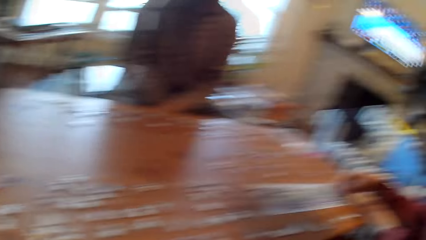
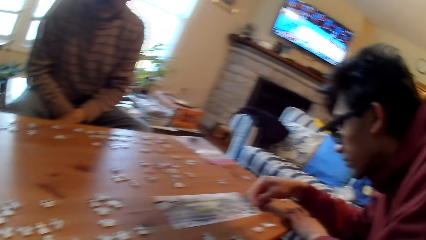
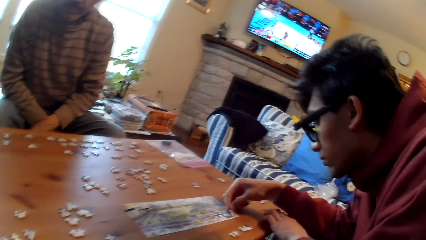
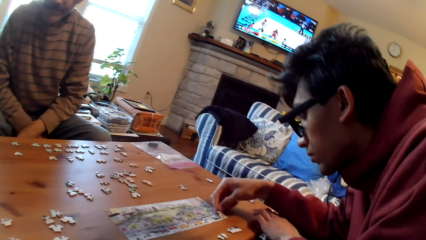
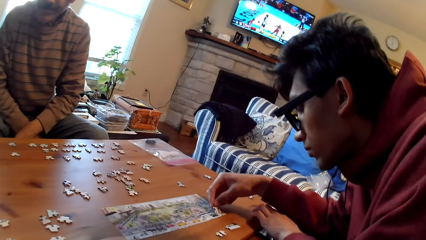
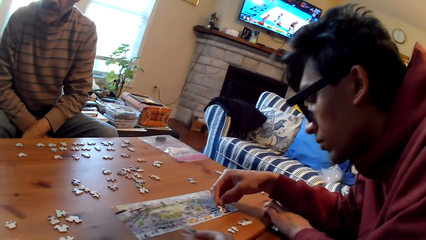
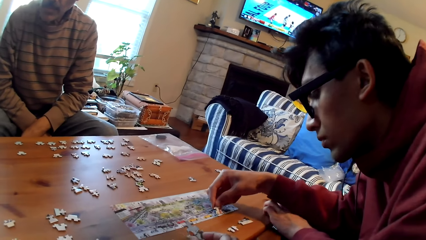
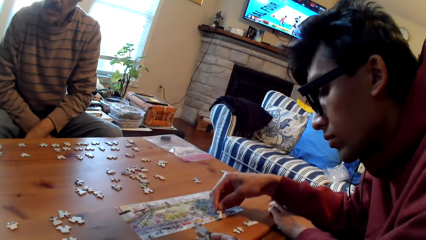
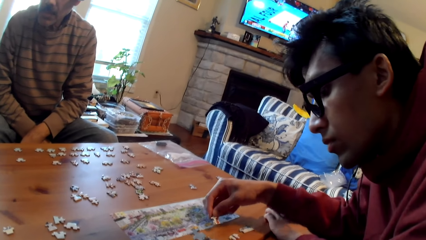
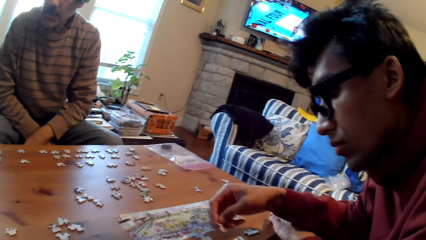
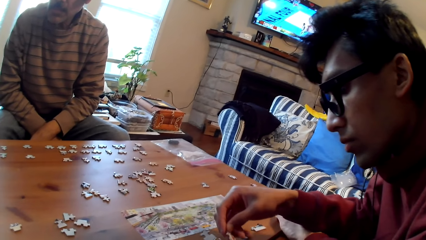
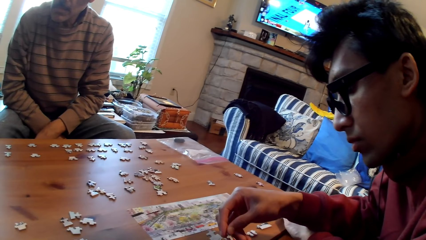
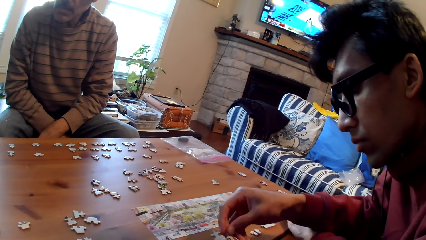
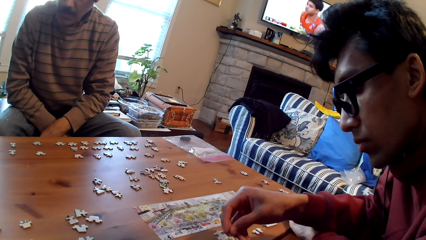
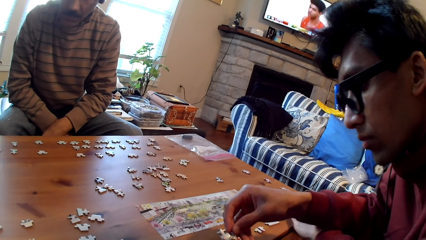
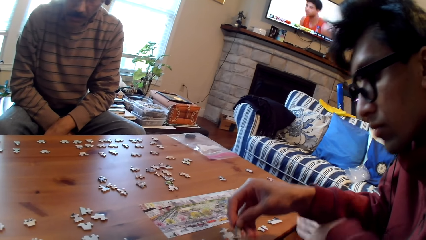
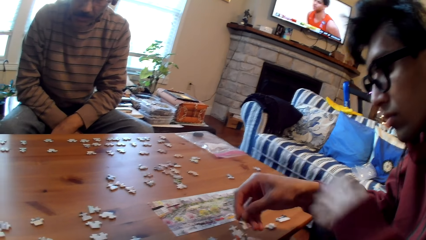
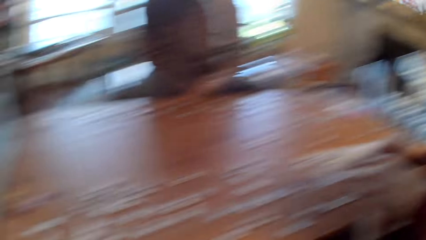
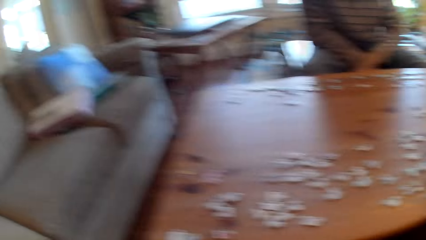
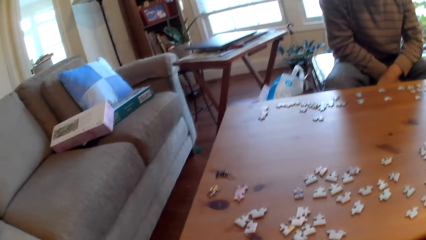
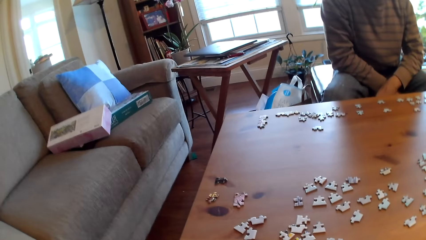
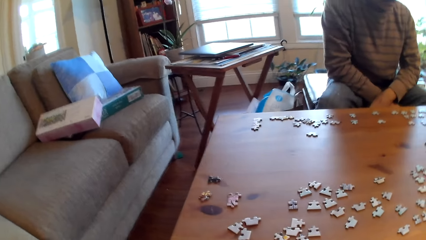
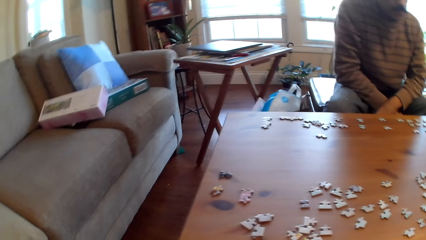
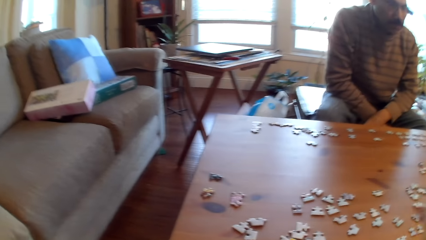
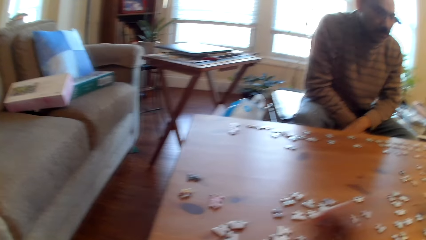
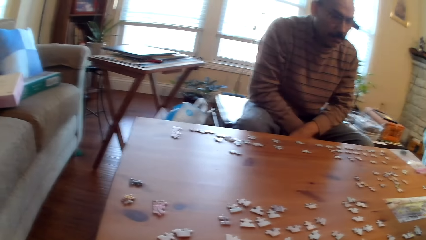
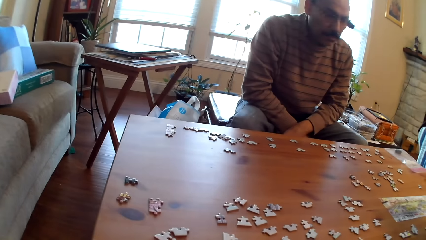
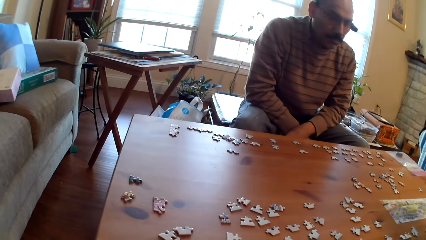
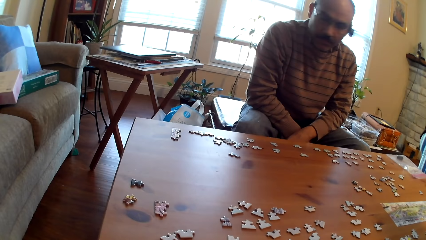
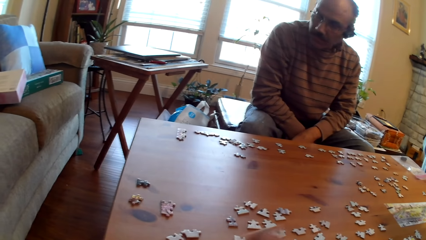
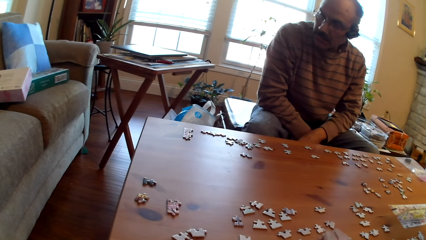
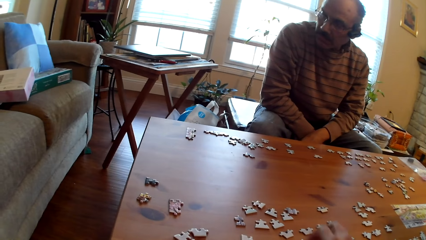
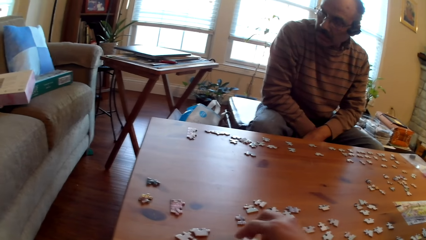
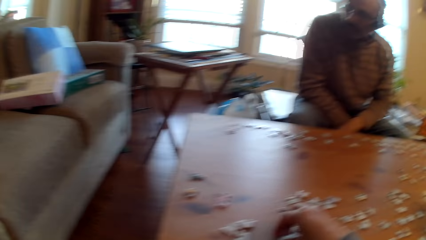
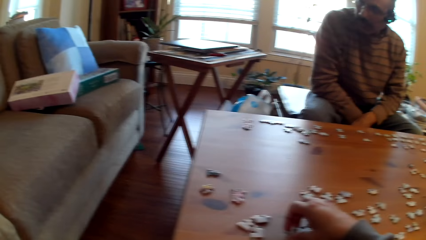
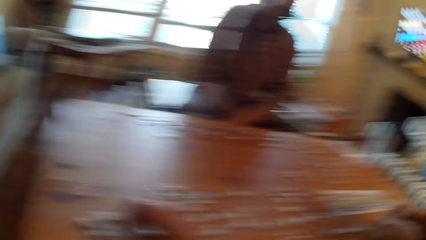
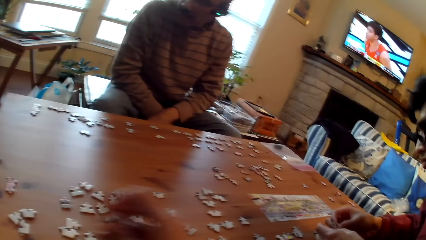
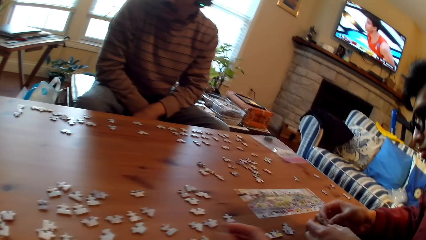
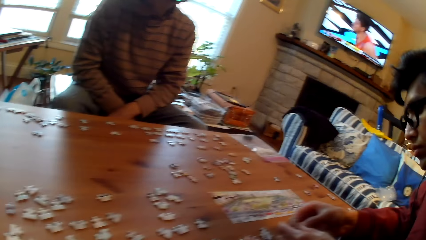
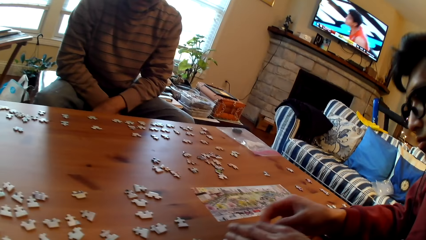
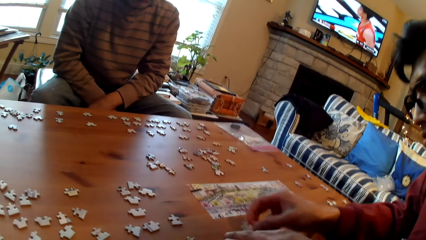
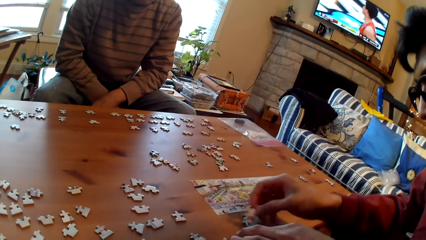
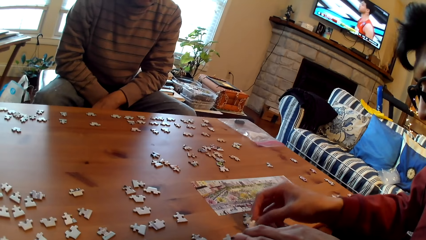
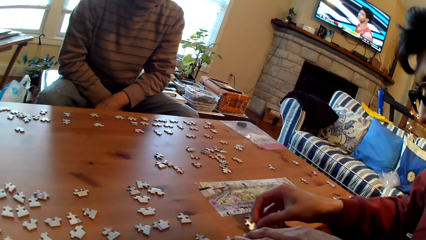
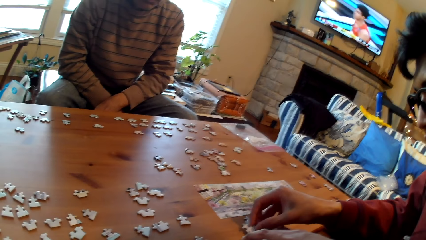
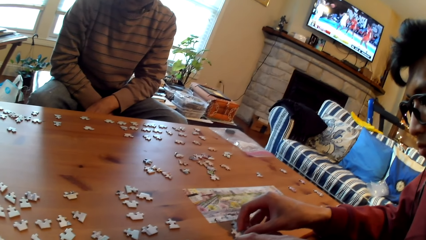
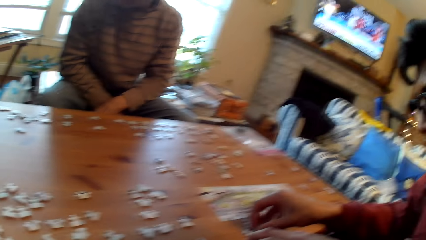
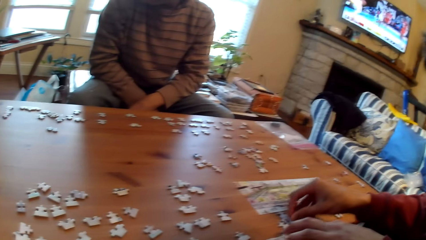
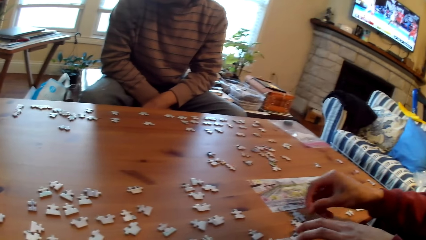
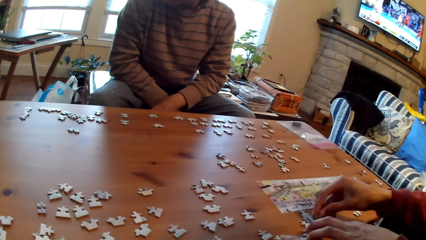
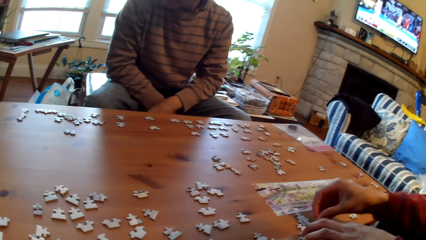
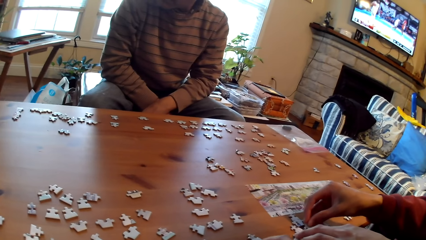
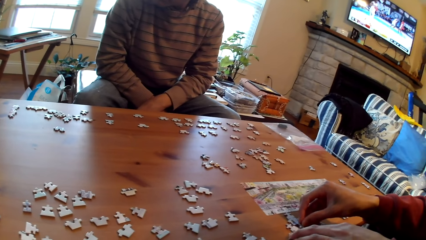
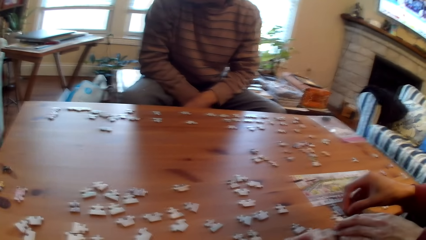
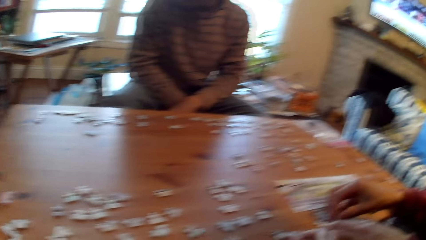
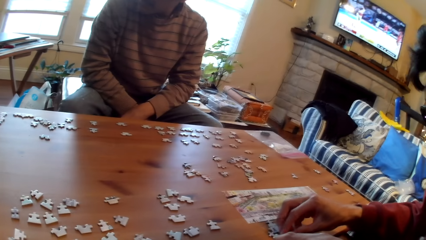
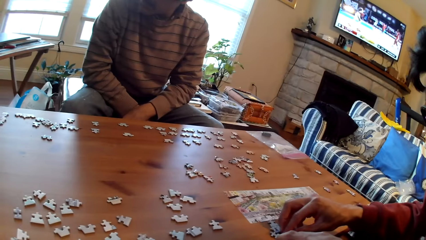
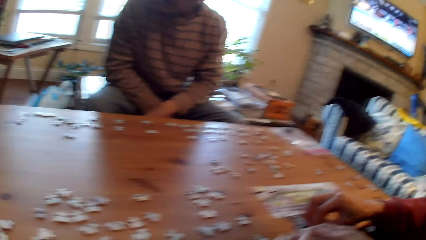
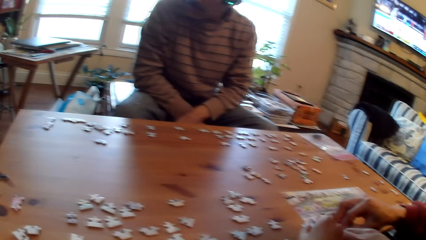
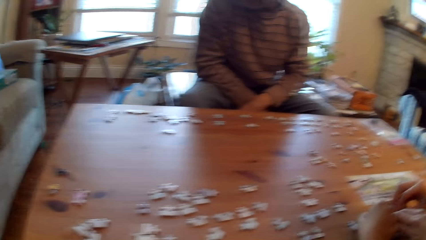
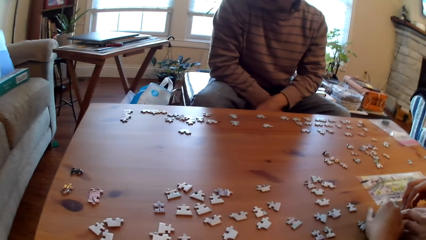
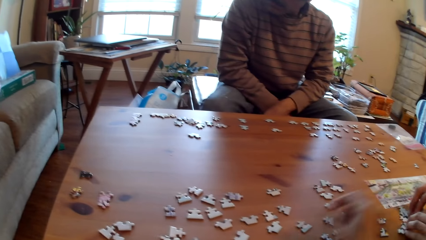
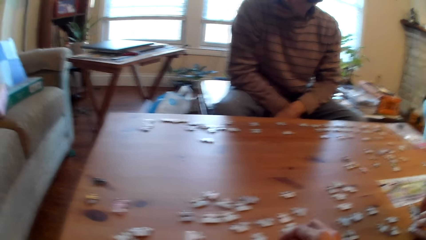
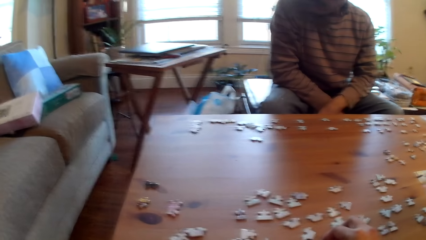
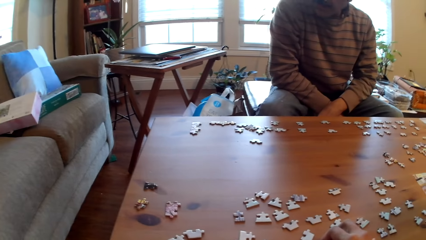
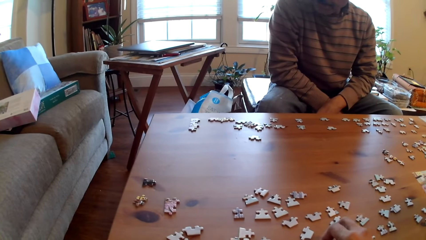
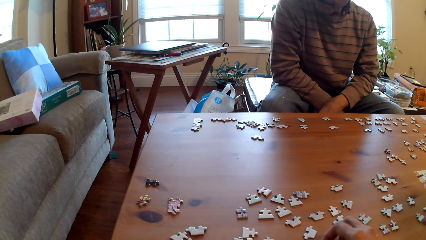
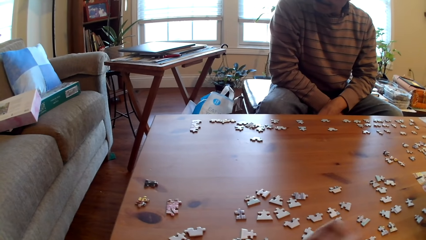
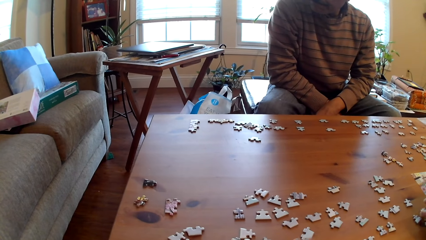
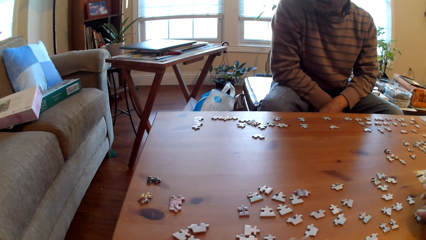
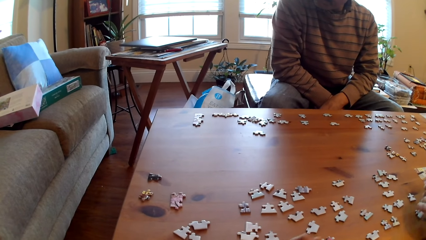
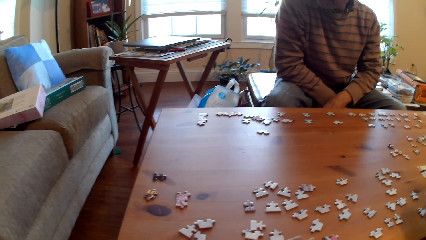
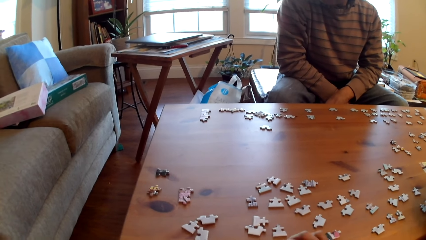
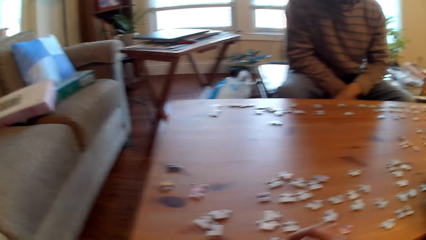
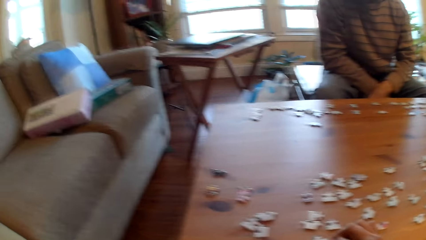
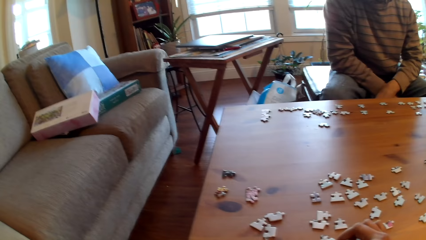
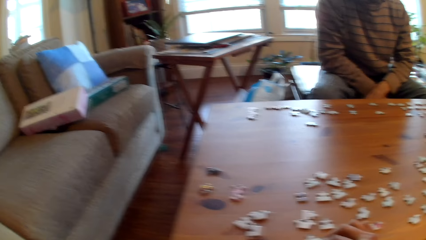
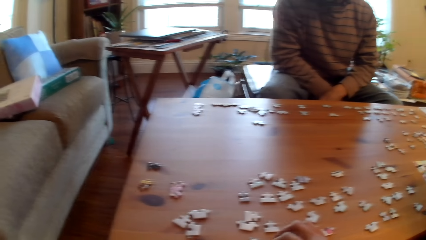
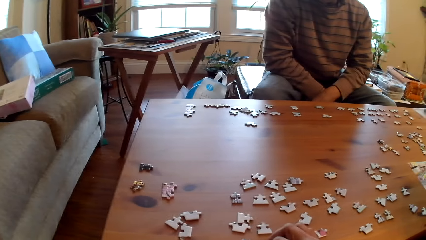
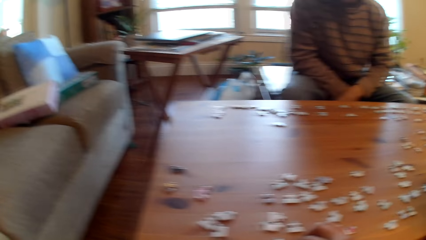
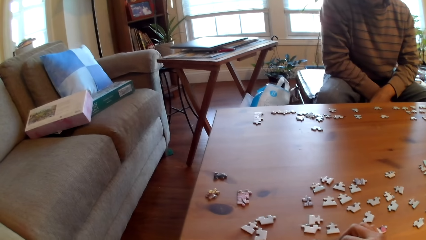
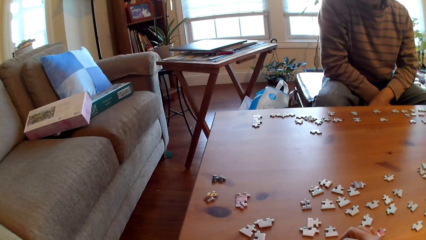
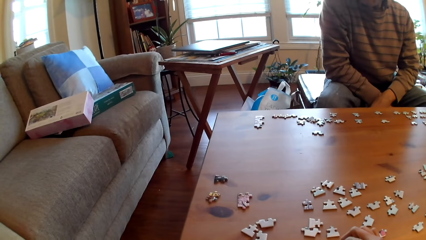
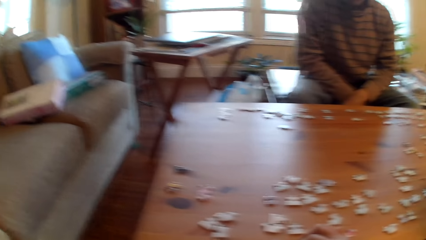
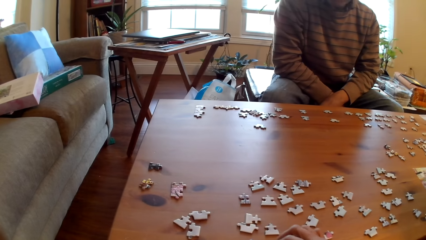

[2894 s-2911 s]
A man fixes a card on the table. The camera wearer picks up a card. The man moves the puzzle pieces on the table. The camera wearer stares at the puzzle pieces on the table.
